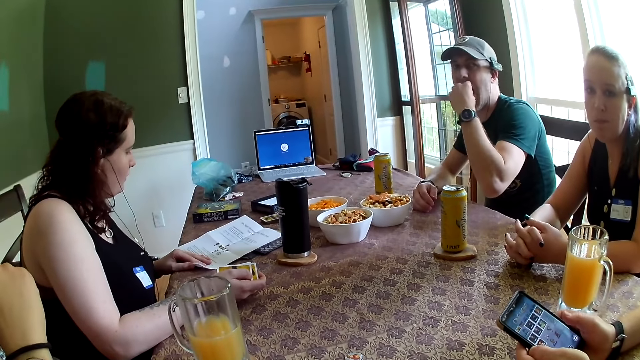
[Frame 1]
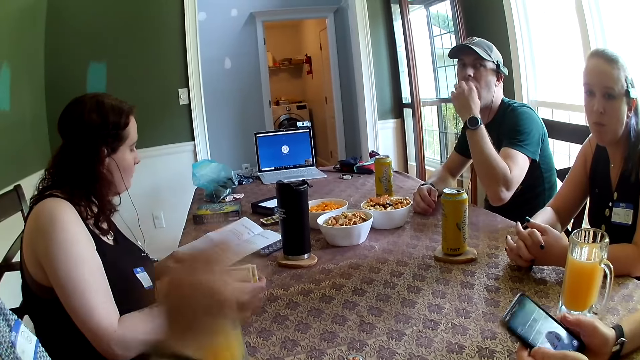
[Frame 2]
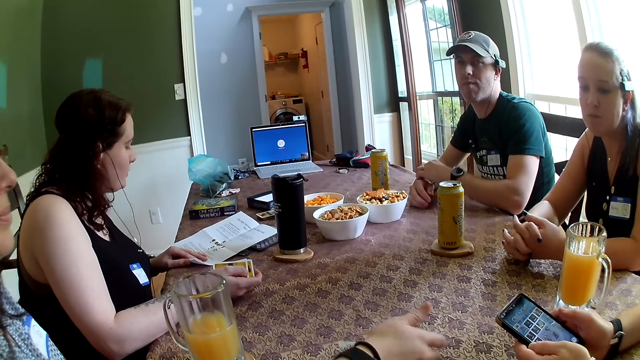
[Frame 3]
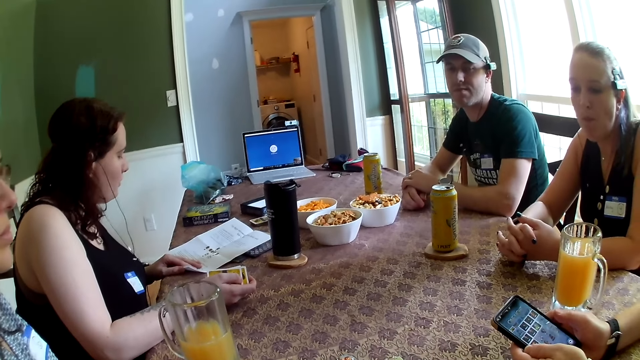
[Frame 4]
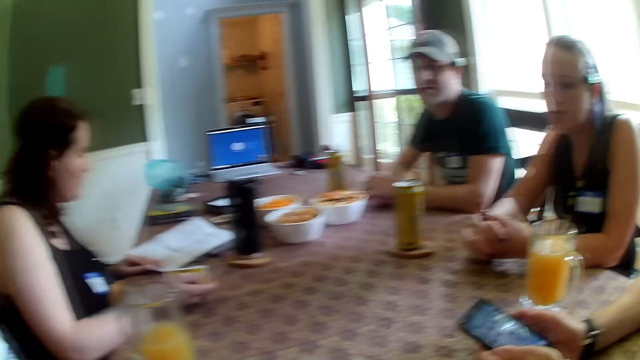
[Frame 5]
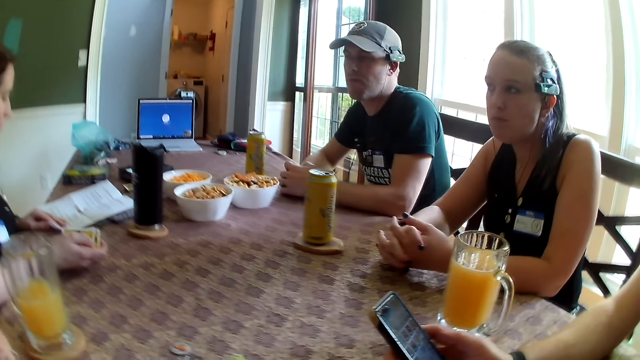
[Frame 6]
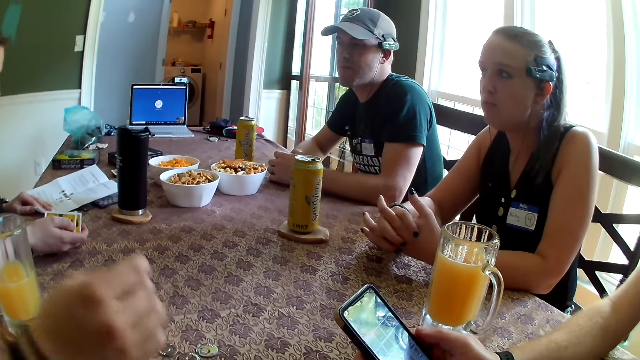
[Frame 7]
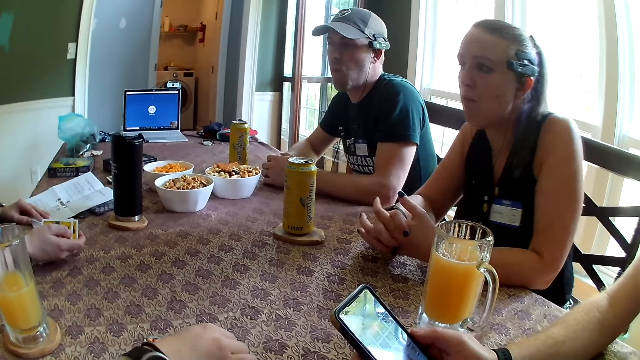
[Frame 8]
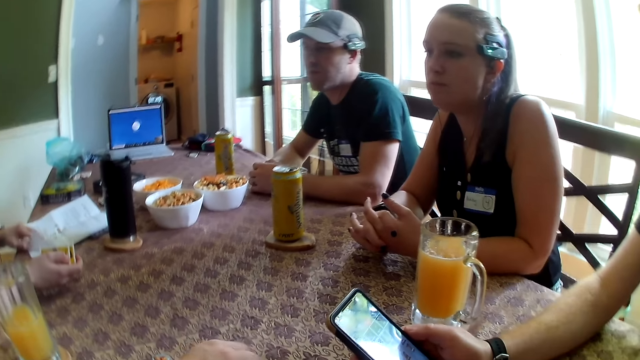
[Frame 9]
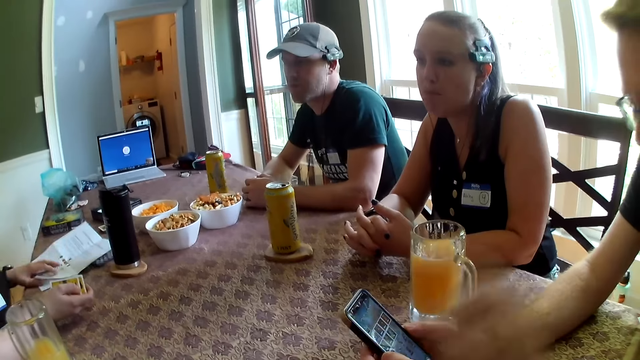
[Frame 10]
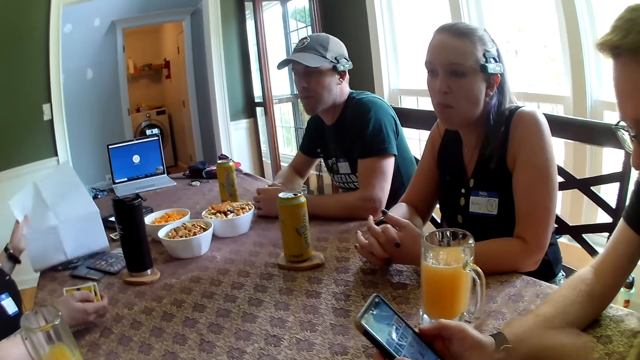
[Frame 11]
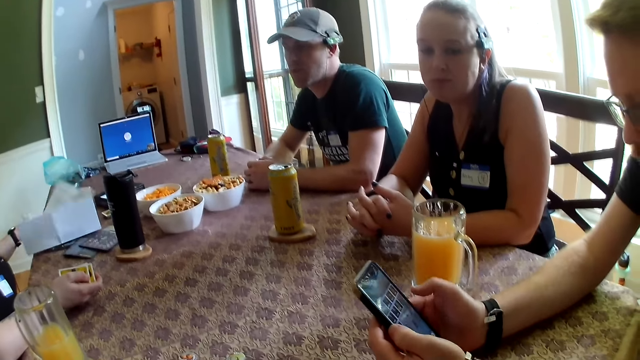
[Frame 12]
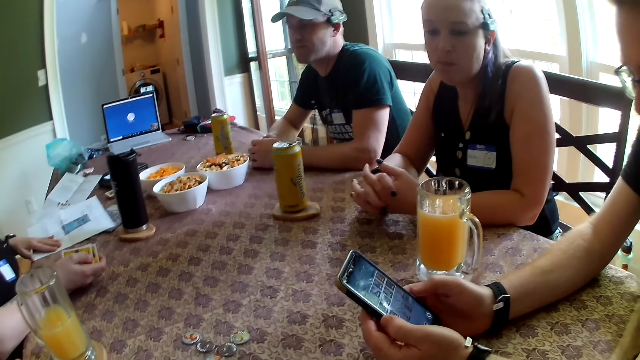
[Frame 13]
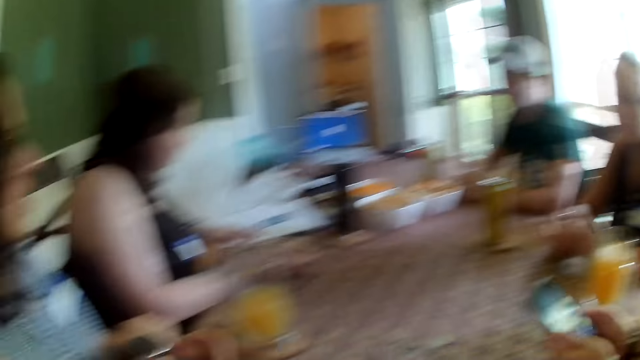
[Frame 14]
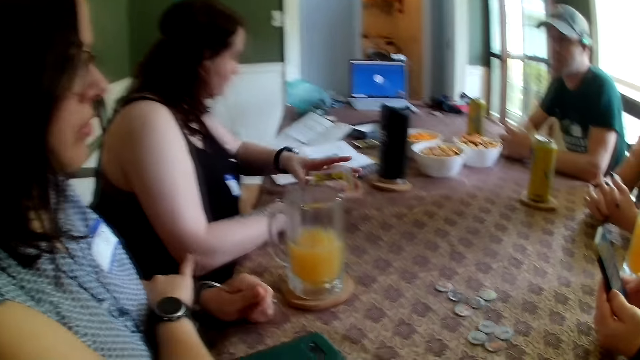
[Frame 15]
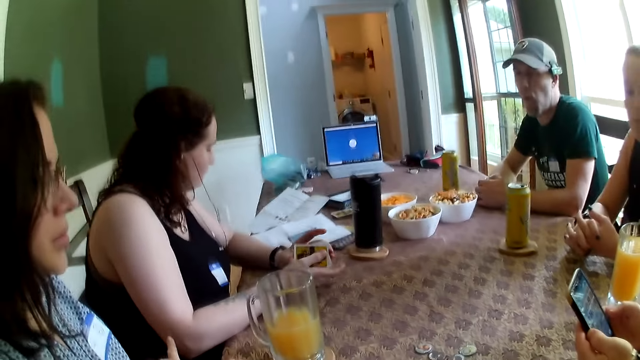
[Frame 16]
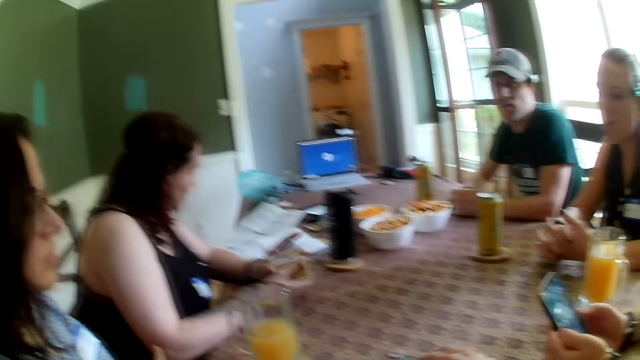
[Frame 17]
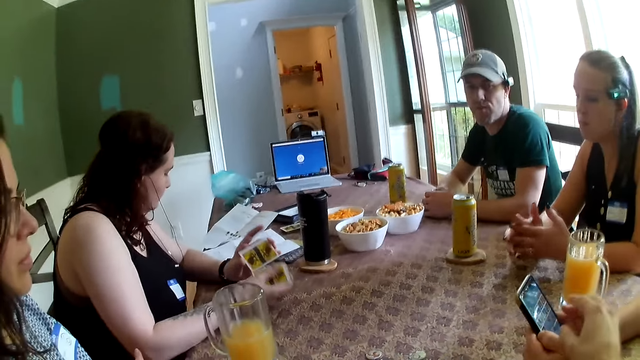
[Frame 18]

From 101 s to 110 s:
The man eats the snacks with his left hand.

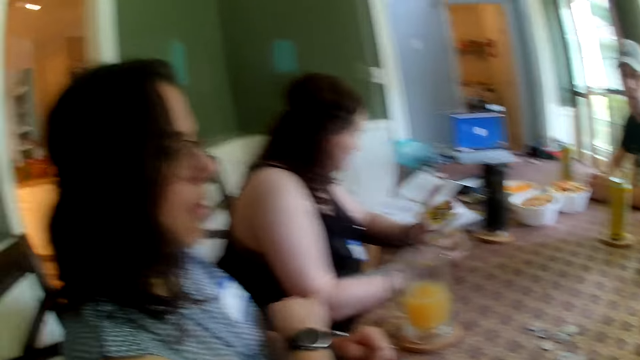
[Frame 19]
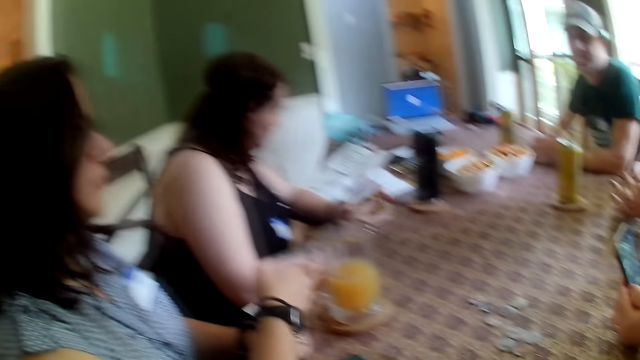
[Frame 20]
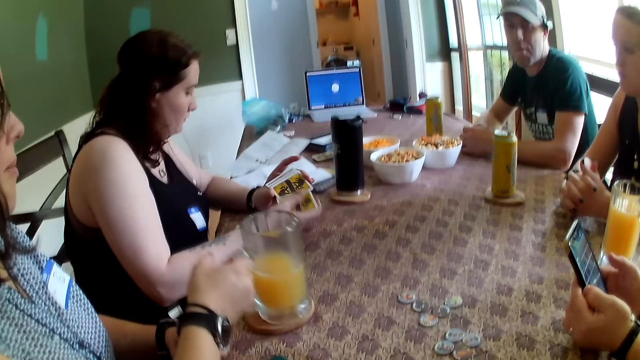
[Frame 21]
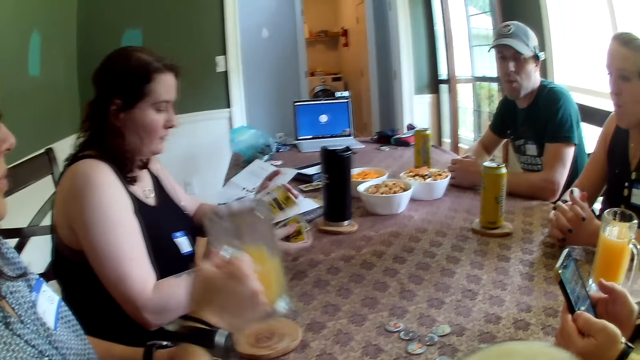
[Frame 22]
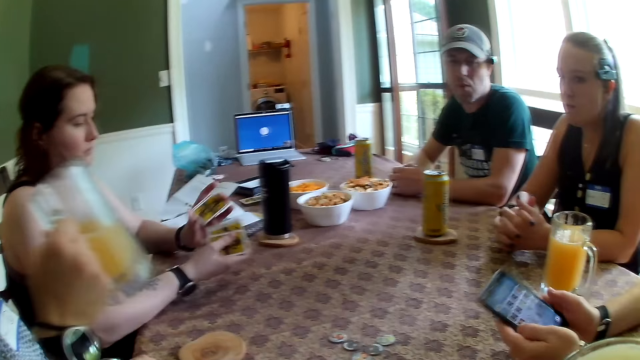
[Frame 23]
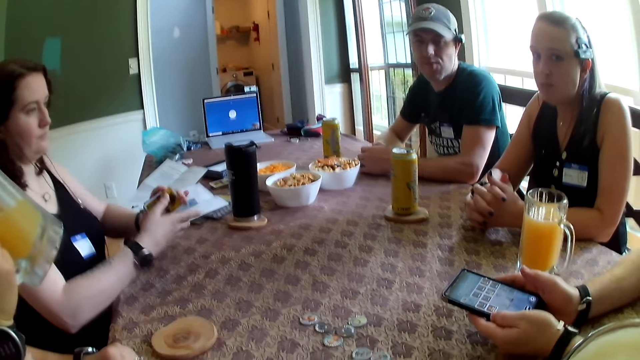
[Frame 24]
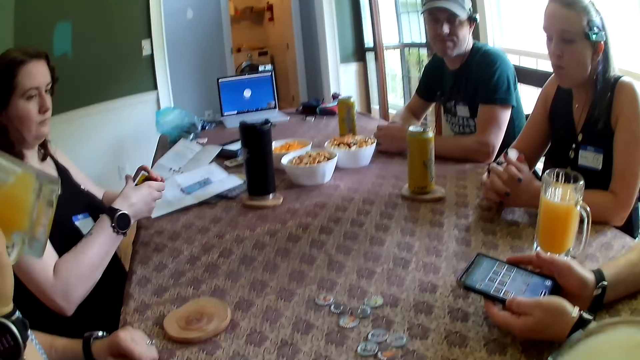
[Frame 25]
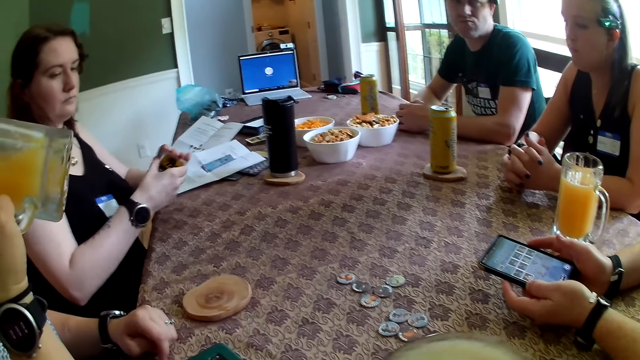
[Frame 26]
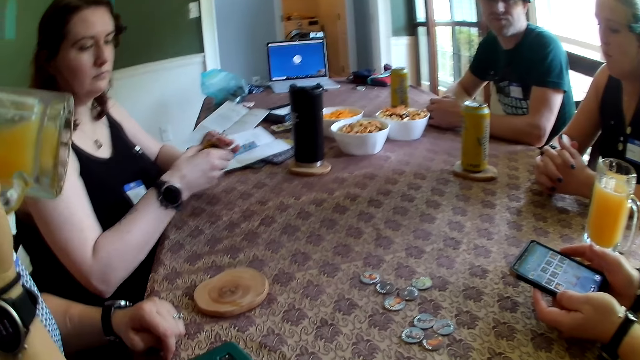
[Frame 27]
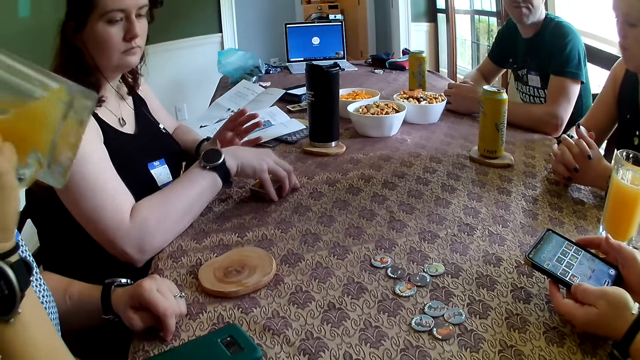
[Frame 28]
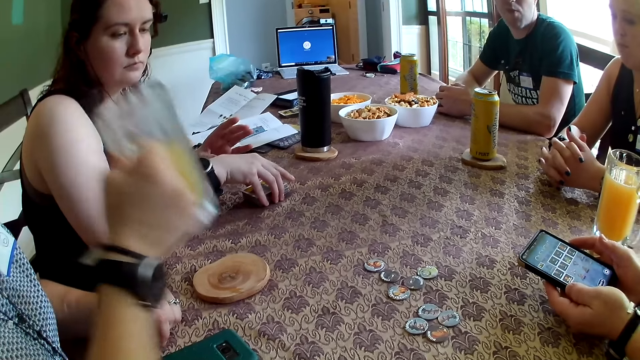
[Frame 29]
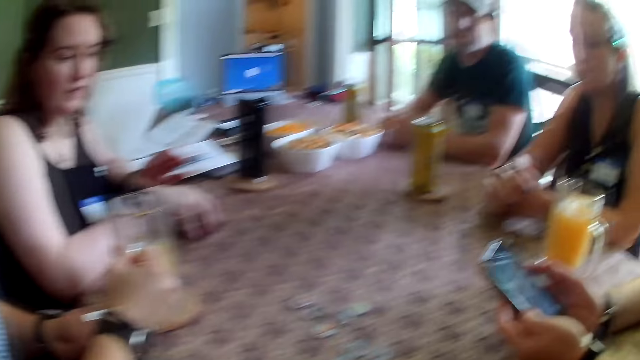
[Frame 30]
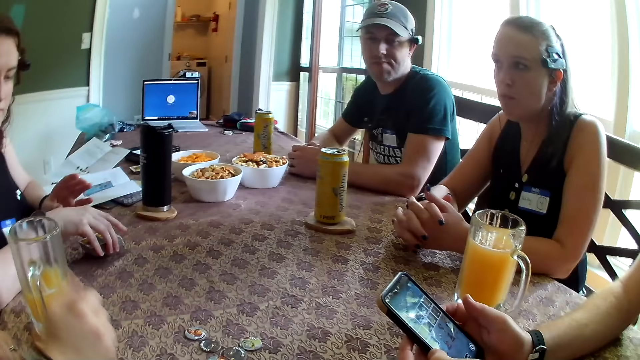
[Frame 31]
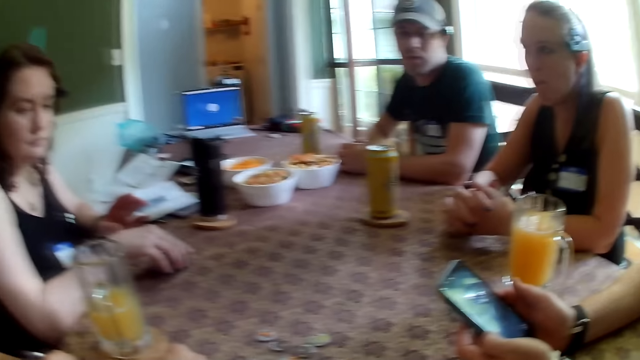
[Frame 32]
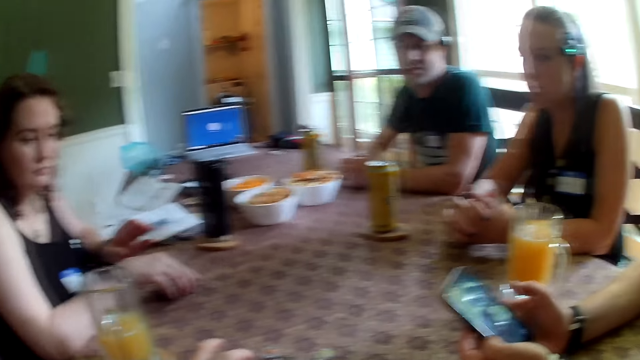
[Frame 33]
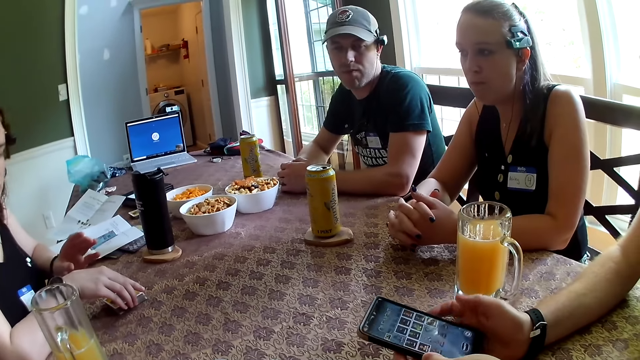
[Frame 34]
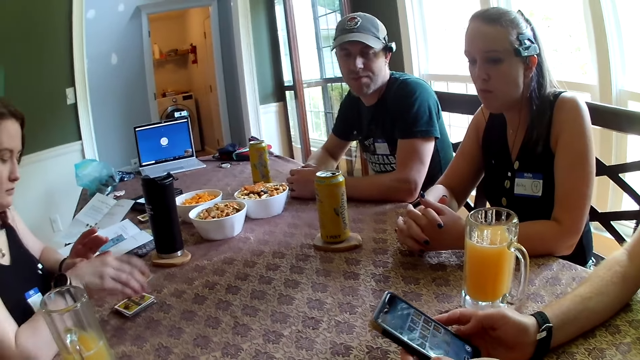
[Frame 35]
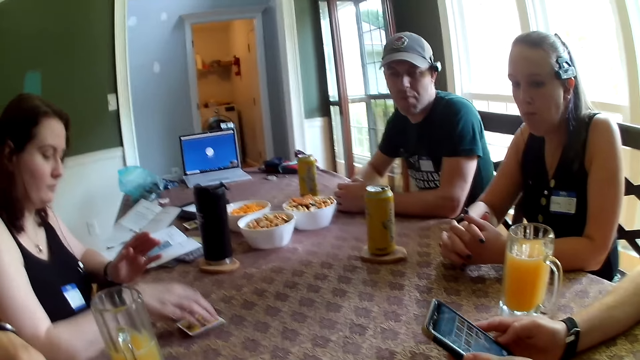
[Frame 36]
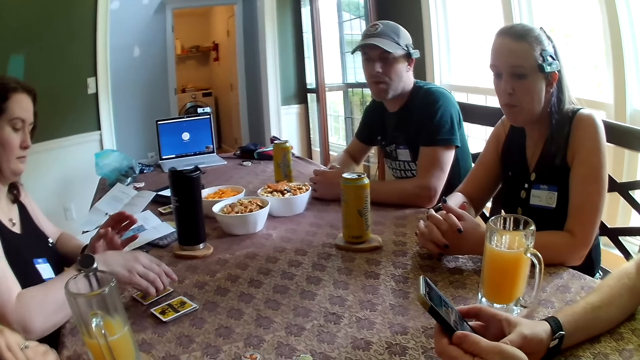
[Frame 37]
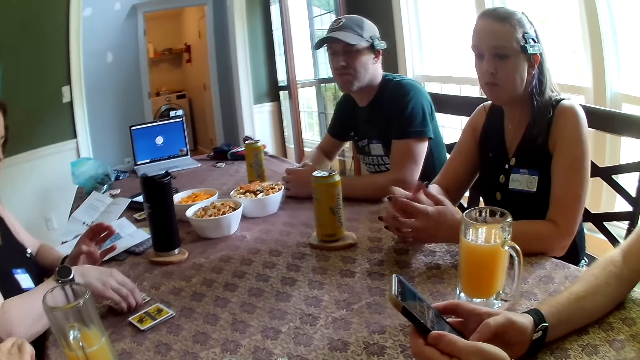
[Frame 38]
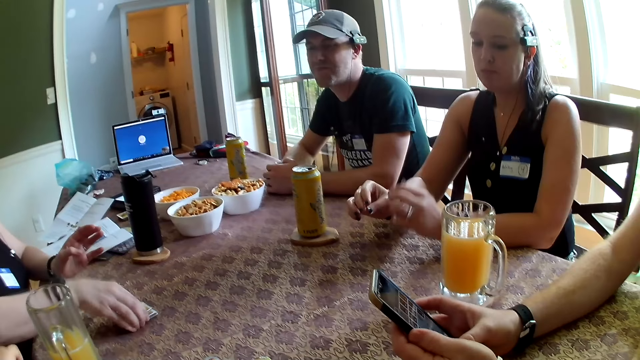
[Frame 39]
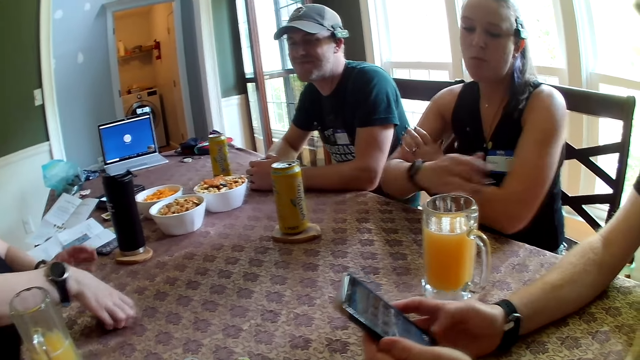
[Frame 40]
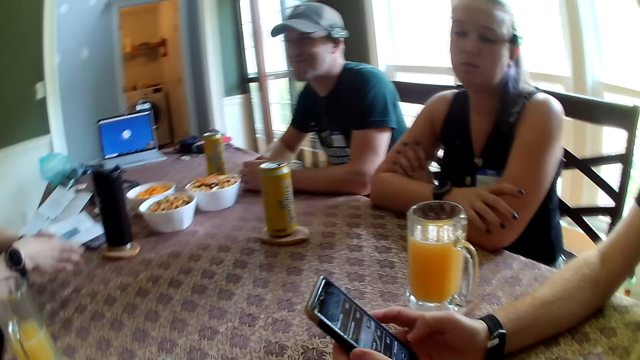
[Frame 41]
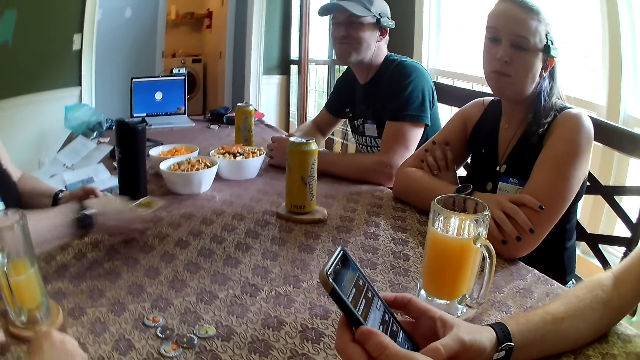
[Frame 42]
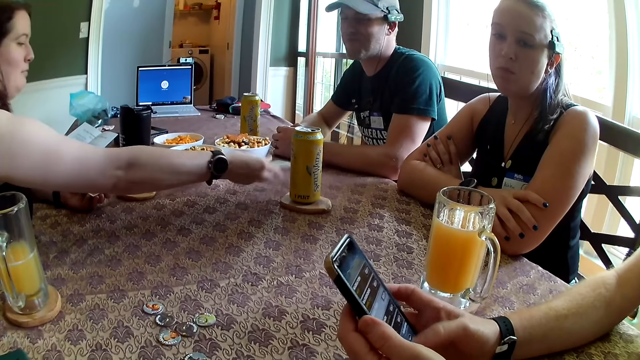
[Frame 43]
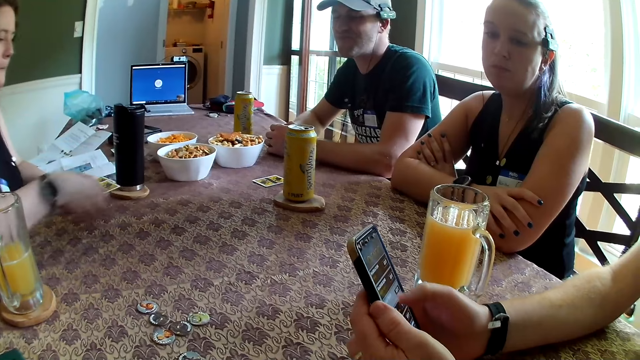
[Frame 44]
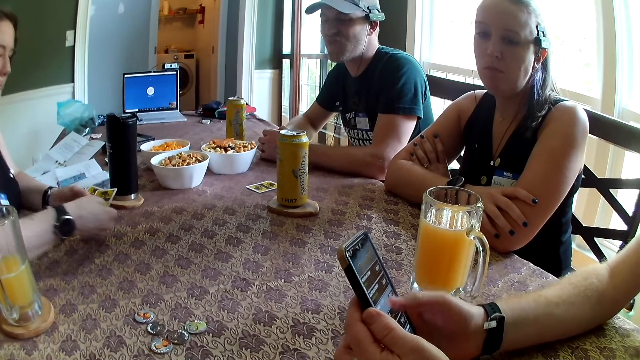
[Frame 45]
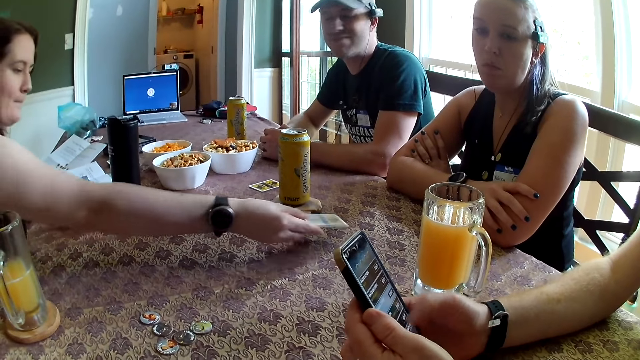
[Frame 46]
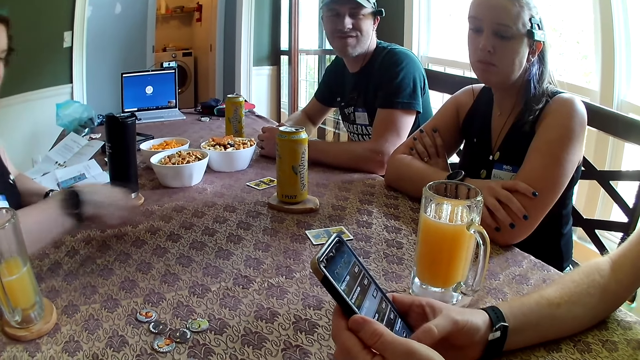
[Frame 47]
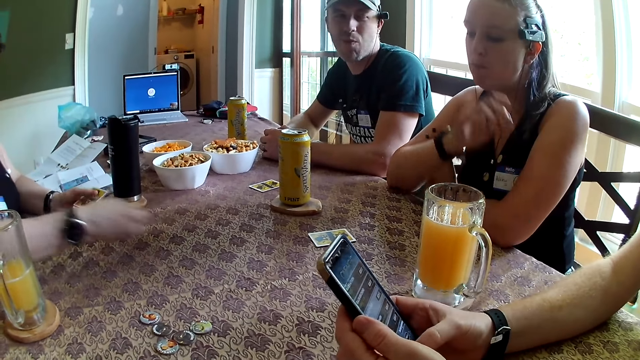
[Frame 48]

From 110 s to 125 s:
The woman picks up a cup of drink from the table with her right hand. The camera wearer drinks the beverage. The woman drinks from the cup with her right hand and drops the cup on a wood coaster with her right hand. The camera wearer talks to persons. Another woman drops the cards on the table with her right hand. The first woman arranges the cards on the table with her right hand.
